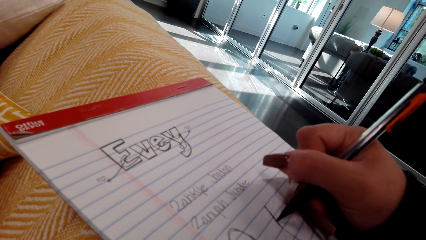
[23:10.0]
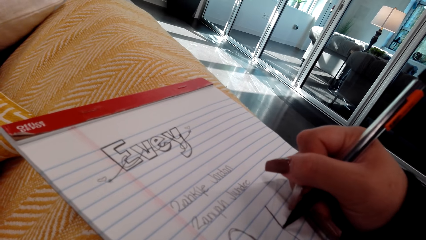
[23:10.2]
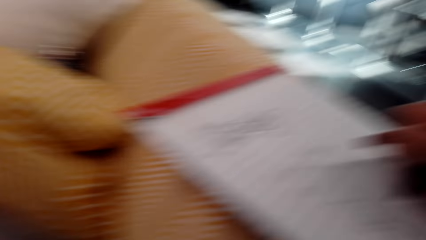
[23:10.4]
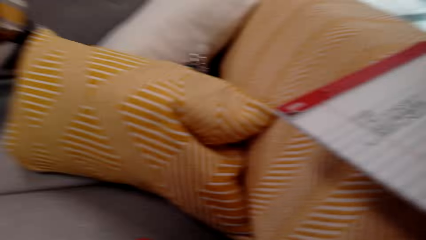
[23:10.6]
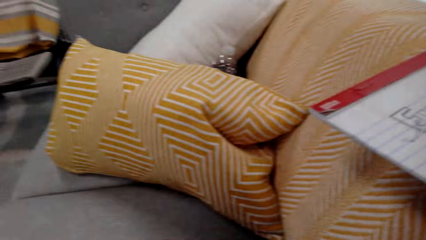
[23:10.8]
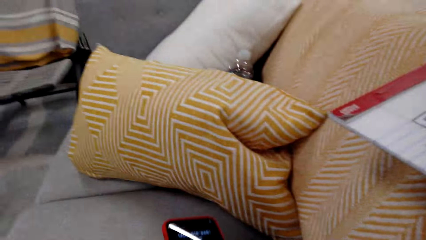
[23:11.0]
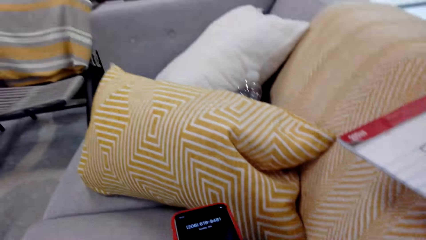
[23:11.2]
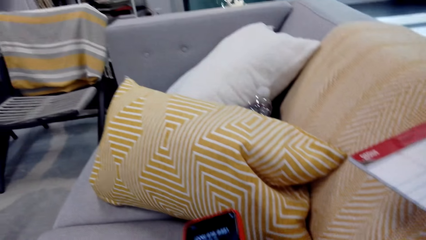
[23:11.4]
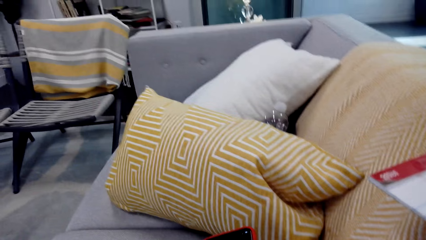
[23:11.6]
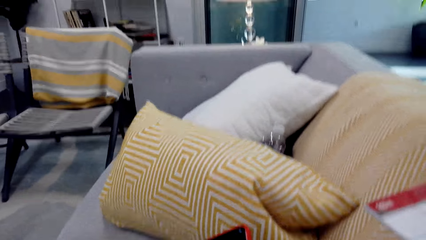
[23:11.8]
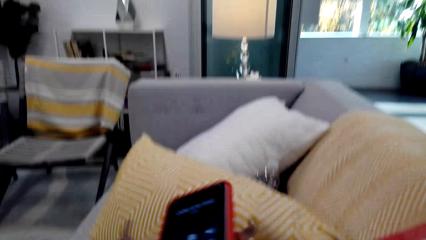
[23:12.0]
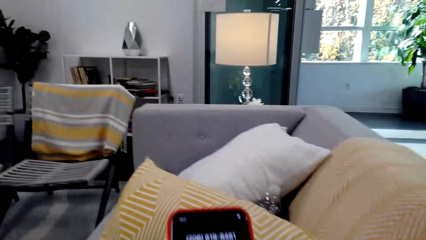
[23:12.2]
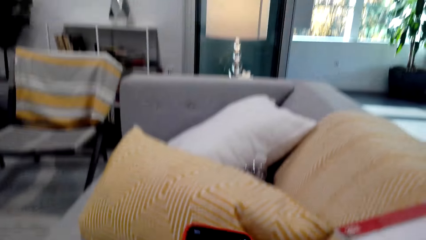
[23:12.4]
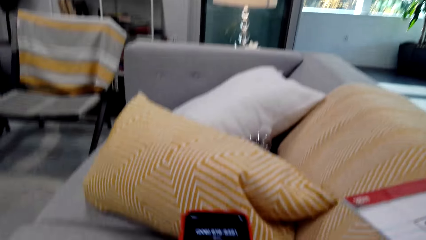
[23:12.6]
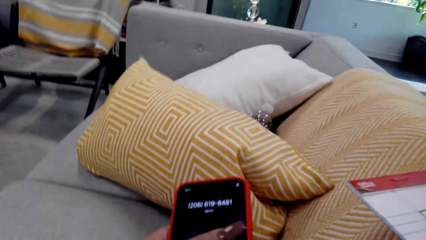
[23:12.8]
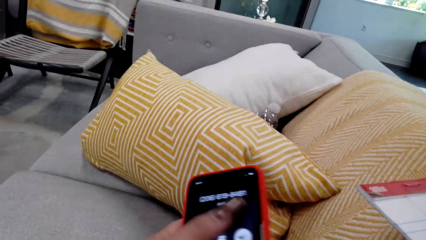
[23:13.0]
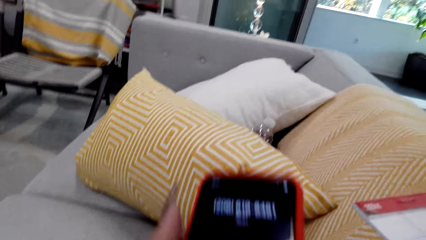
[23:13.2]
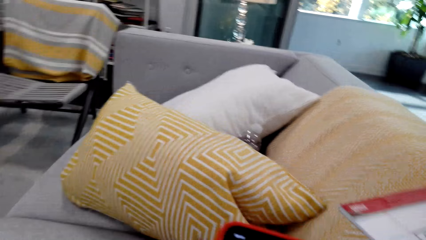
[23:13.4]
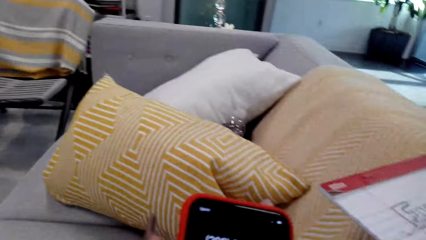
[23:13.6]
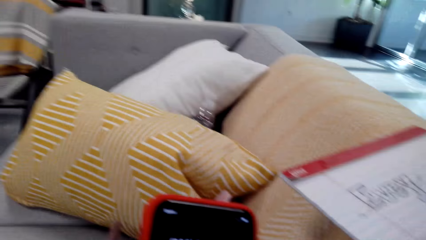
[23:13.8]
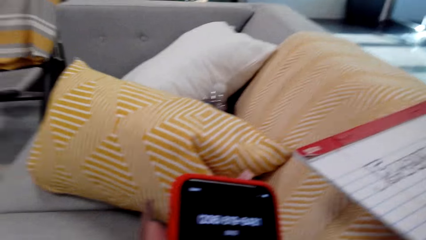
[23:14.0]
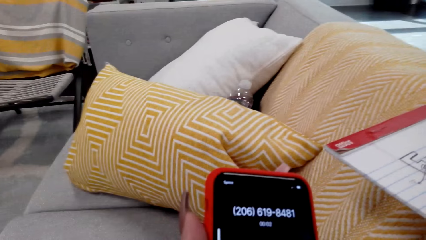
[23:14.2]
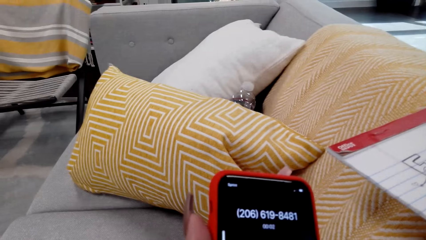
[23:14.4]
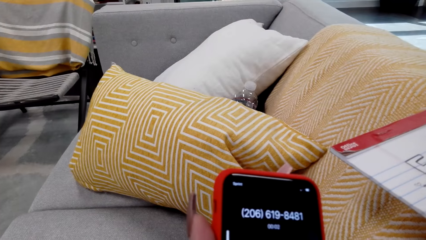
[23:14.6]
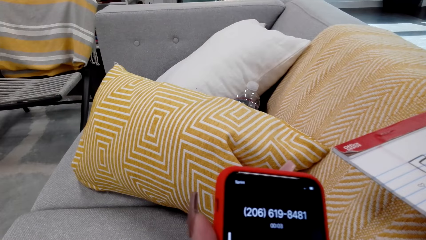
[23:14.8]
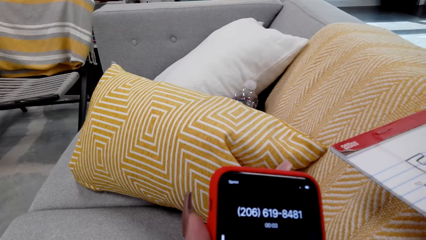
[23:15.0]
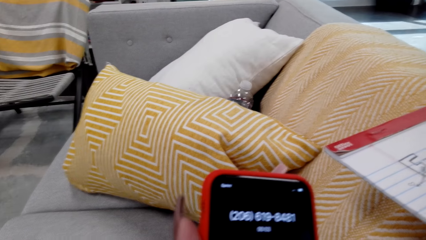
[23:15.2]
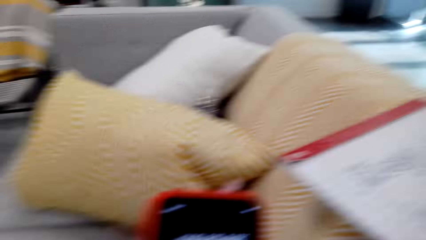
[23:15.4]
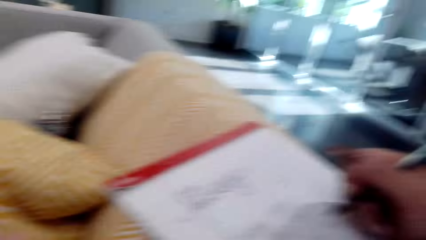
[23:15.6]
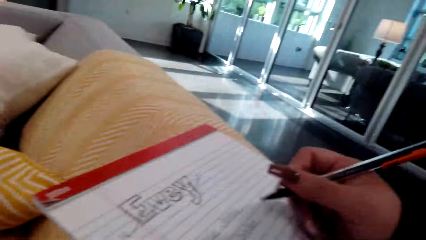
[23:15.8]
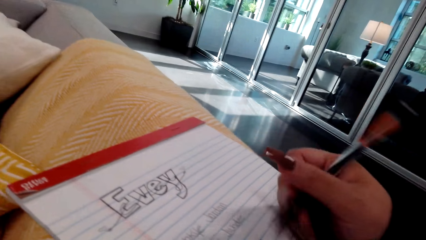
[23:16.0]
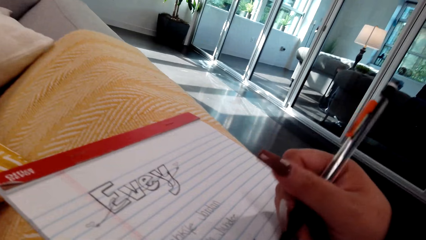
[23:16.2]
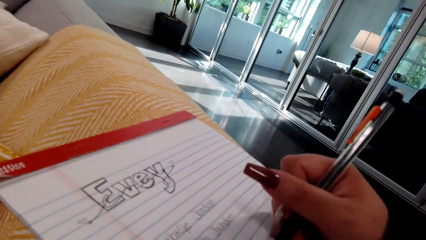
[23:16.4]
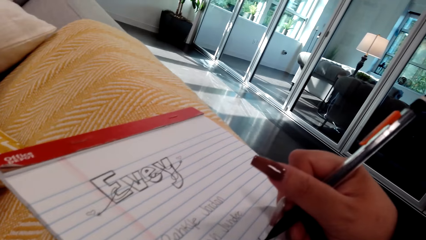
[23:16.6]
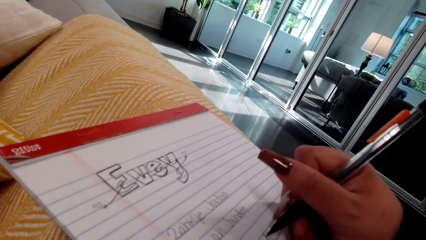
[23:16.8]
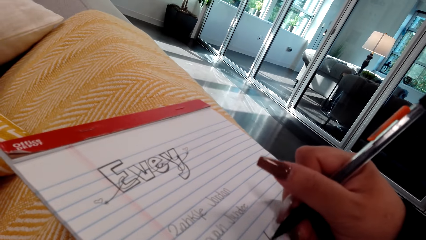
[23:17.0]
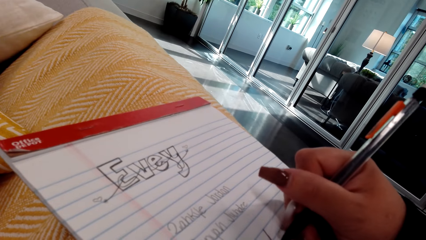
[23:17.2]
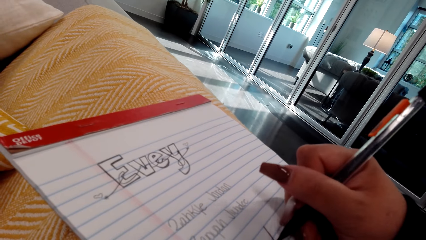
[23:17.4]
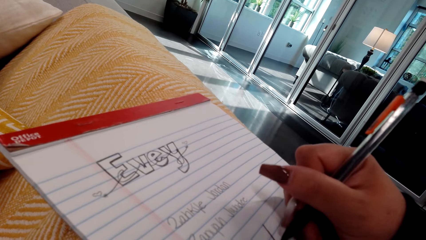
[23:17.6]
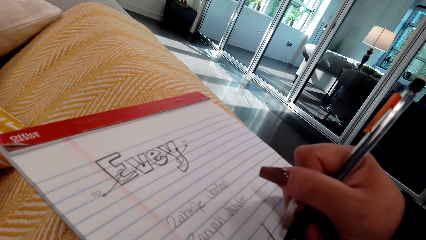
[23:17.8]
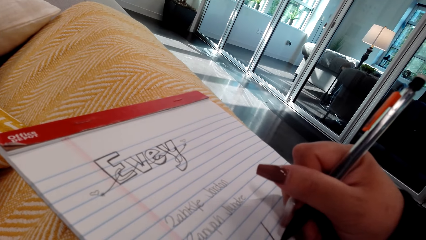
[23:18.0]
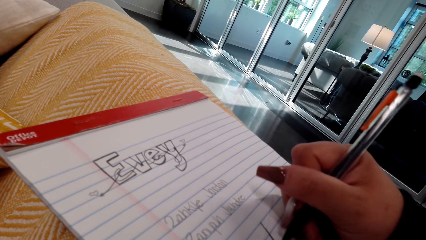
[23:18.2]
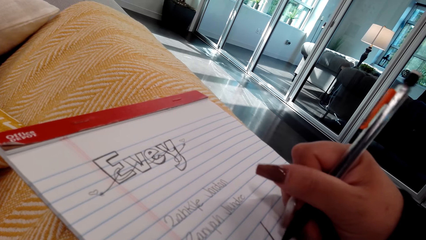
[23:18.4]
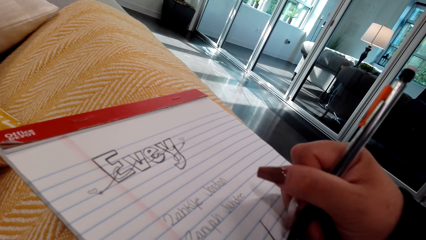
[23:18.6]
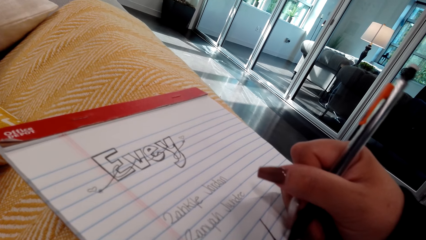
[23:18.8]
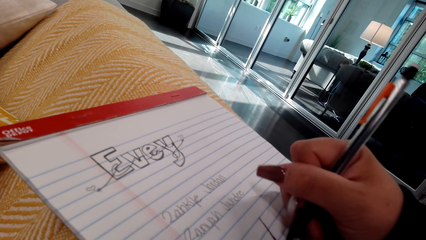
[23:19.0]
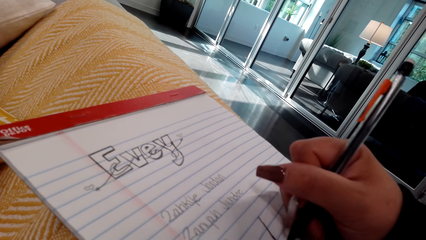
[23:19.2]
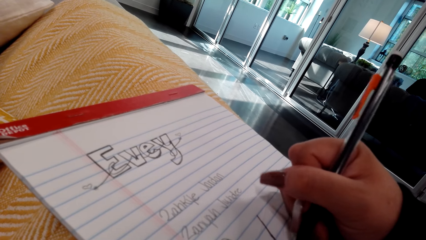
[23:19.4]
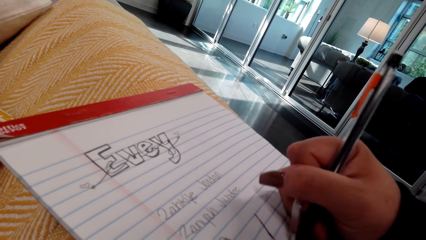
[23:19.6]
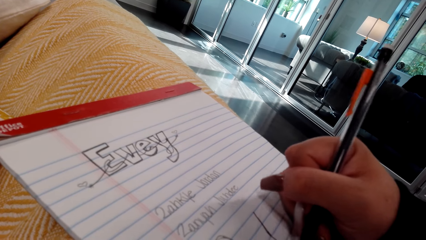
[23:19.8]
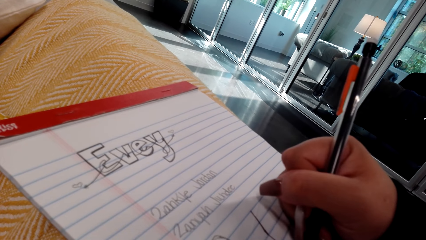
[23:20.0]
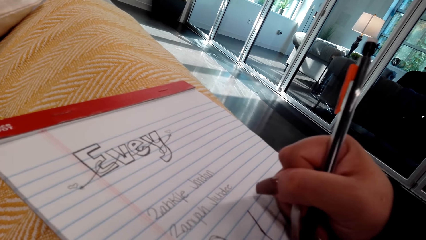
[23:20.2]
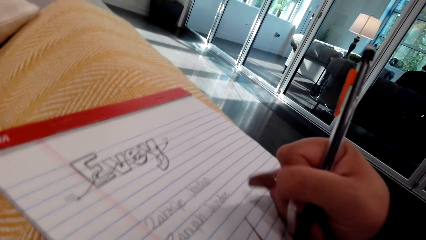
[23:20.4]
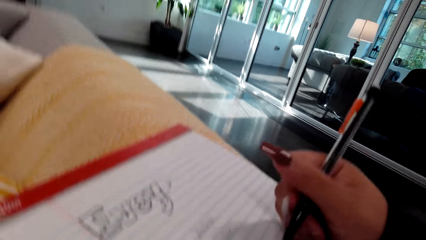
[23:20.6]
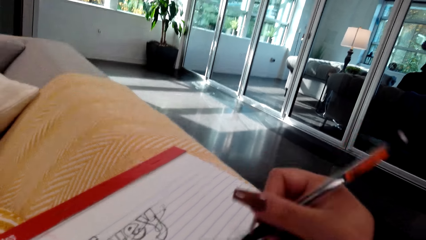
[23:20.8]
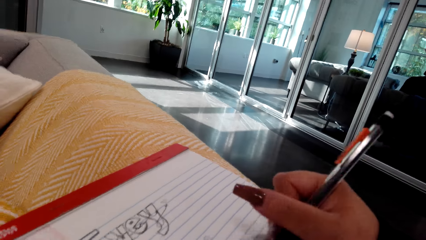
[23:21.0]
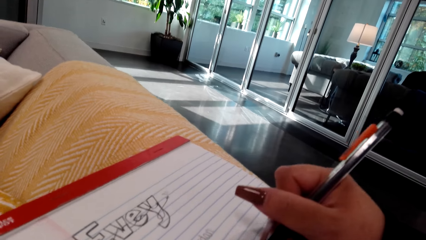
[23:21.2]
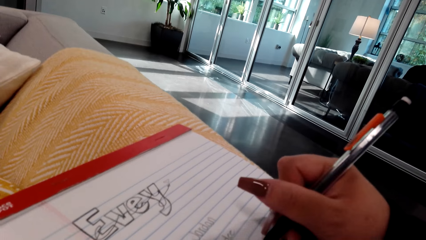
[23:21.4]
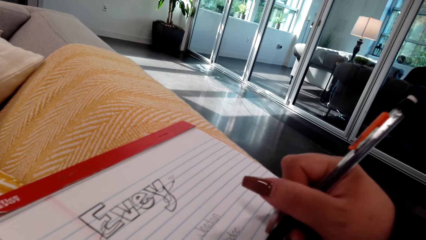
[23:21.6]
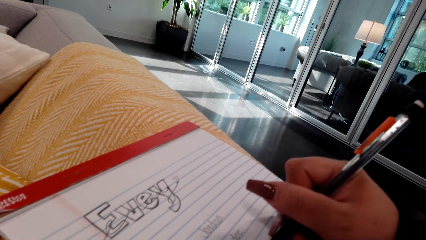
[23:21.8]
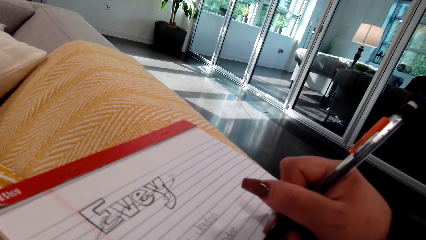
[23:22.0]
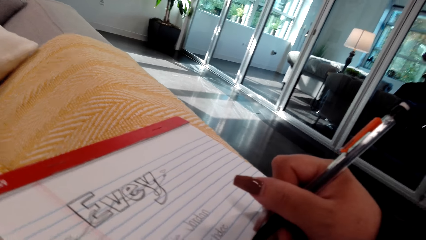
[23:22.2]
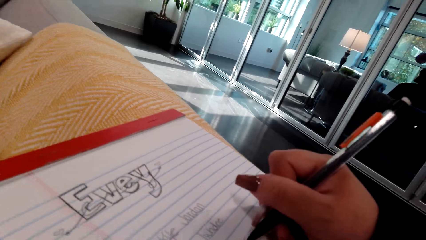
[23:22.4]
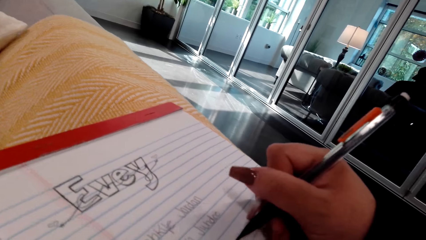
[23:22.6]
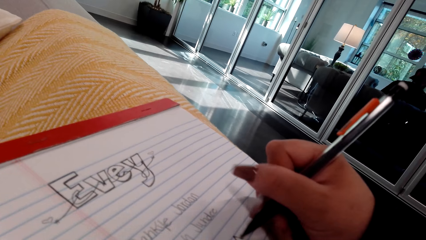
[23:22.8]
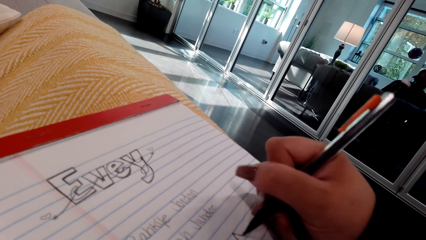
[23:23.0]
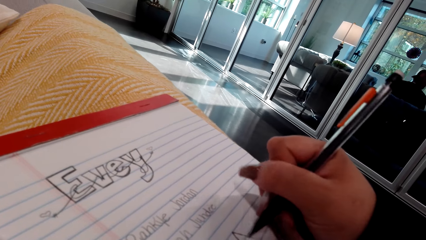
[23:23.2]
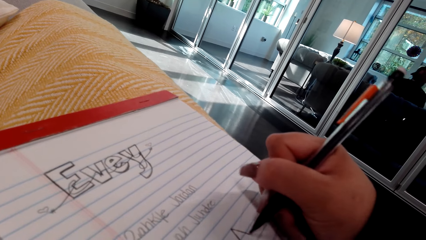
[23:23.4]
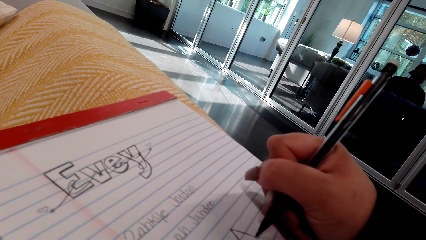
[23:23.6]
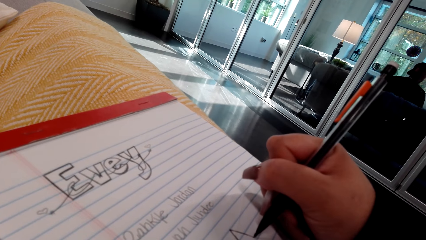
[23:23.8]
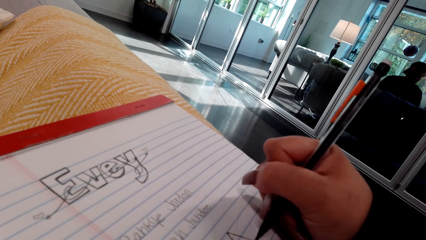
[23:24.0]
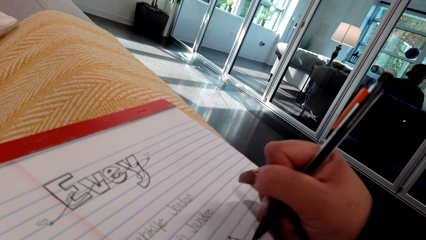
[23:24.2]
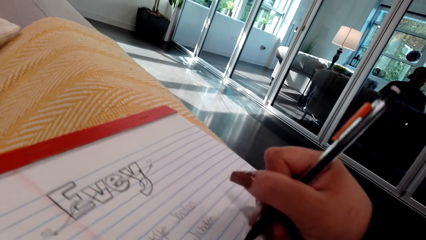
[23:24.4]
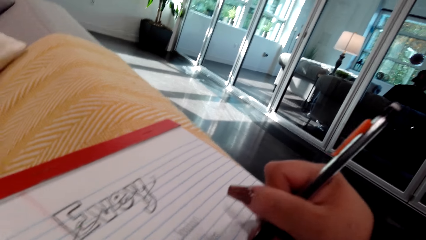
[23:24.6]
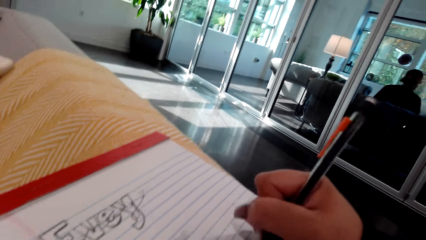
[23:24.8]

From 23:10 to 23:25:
The camera wearer holds the phone. They scroll the phone. They talk on the phone. They hold the phone. They draw on the book. They talk on the phone.
